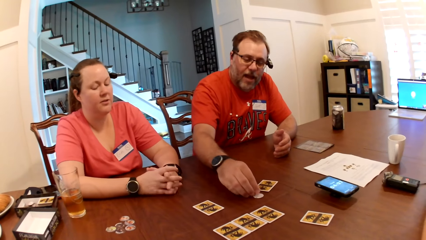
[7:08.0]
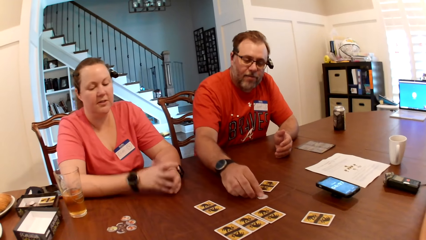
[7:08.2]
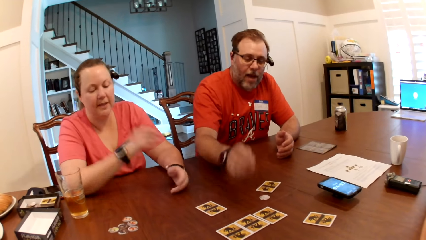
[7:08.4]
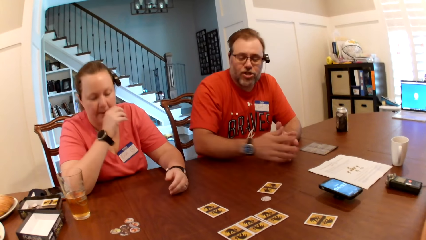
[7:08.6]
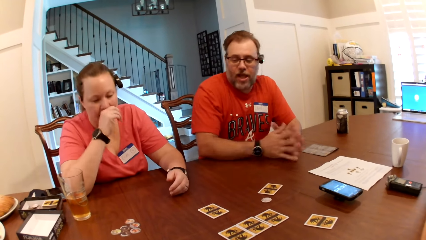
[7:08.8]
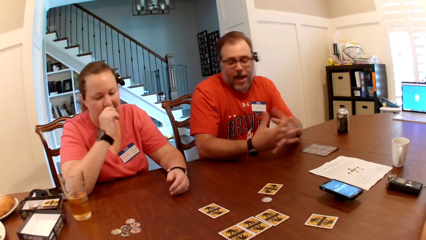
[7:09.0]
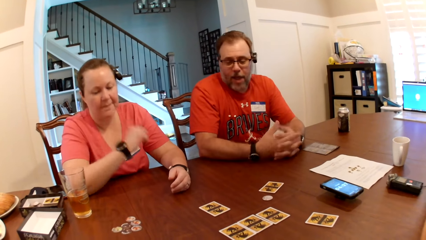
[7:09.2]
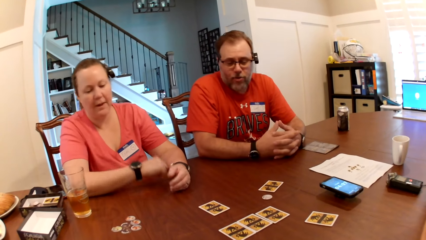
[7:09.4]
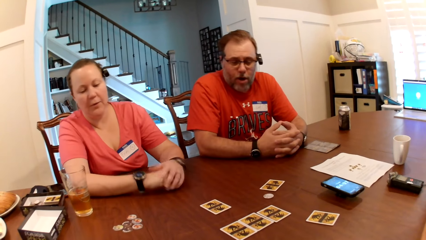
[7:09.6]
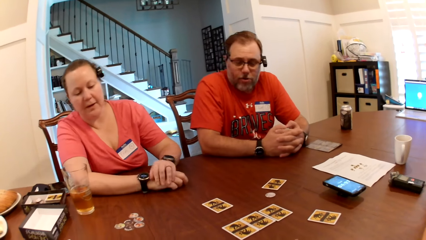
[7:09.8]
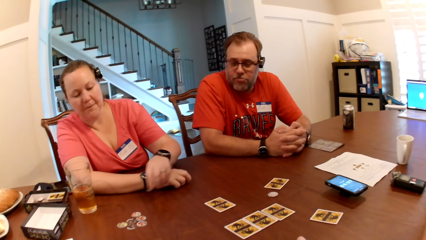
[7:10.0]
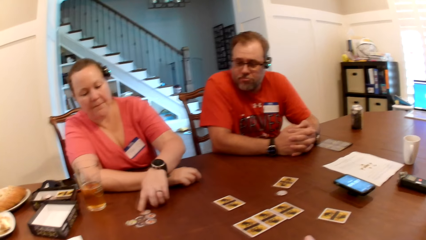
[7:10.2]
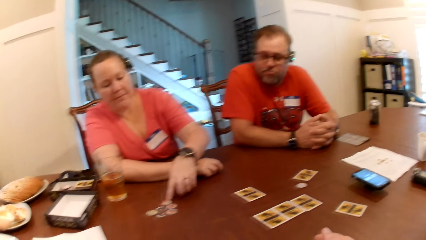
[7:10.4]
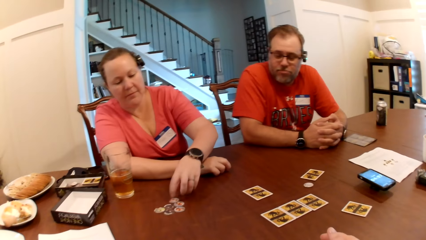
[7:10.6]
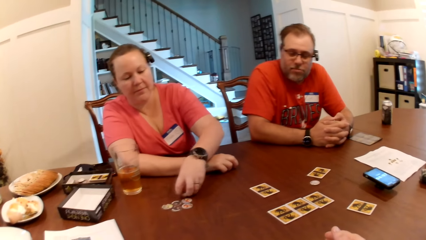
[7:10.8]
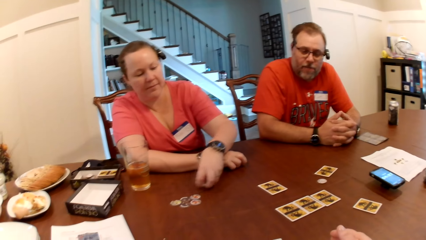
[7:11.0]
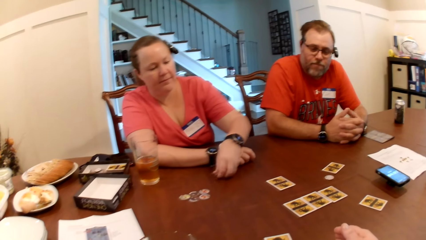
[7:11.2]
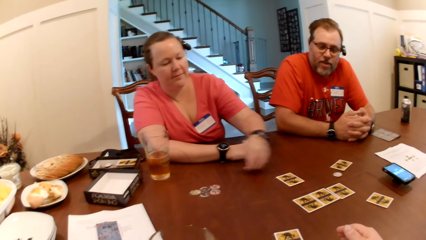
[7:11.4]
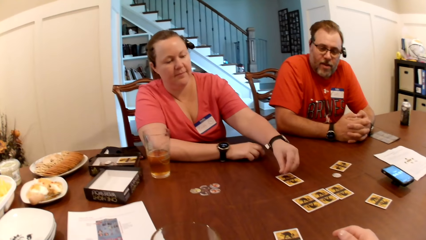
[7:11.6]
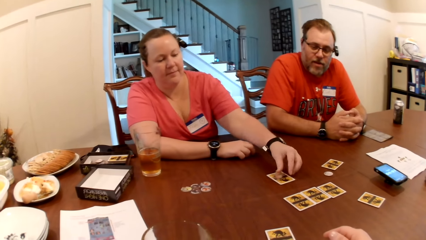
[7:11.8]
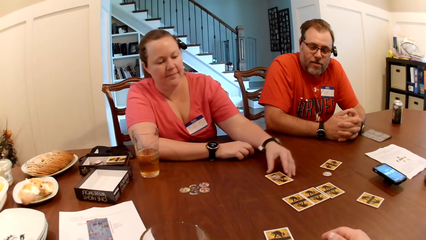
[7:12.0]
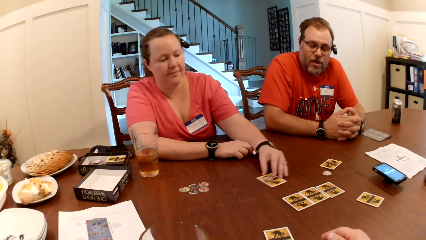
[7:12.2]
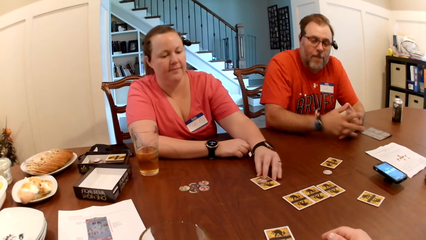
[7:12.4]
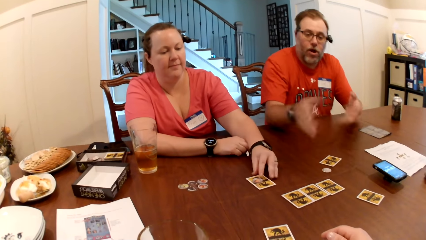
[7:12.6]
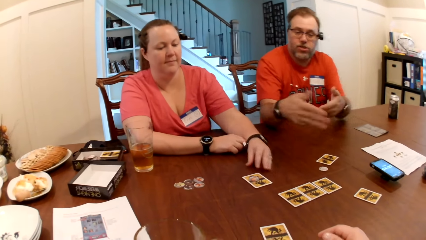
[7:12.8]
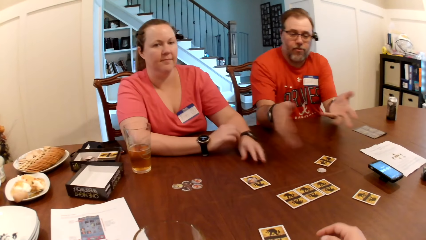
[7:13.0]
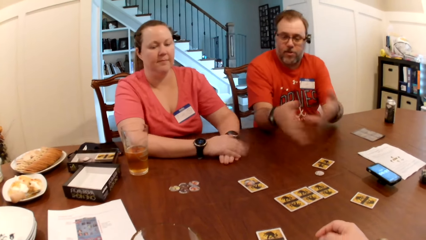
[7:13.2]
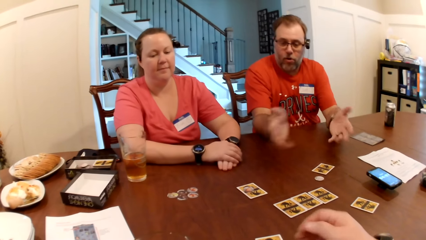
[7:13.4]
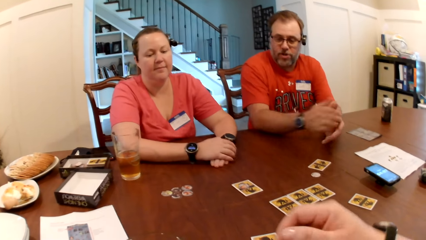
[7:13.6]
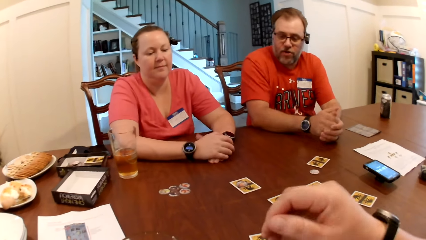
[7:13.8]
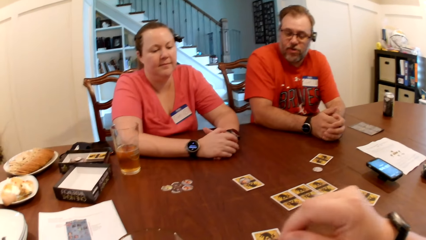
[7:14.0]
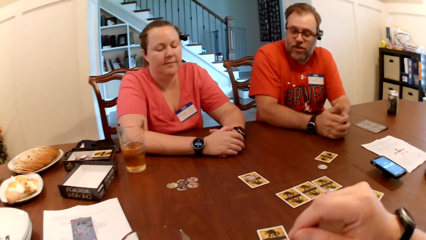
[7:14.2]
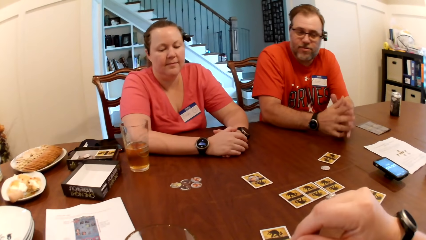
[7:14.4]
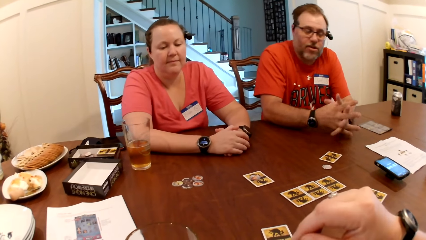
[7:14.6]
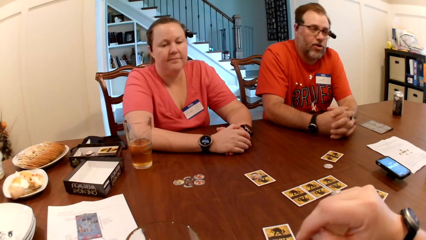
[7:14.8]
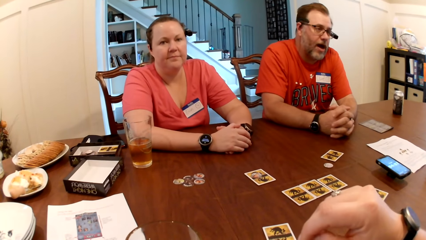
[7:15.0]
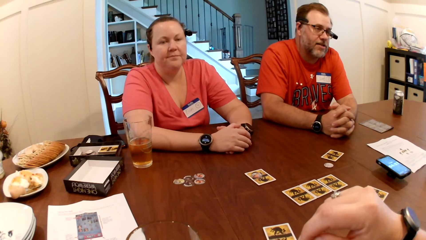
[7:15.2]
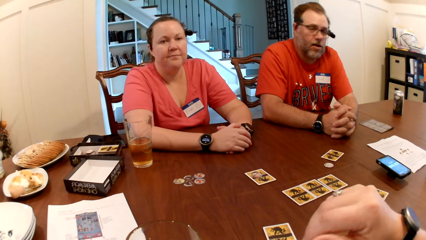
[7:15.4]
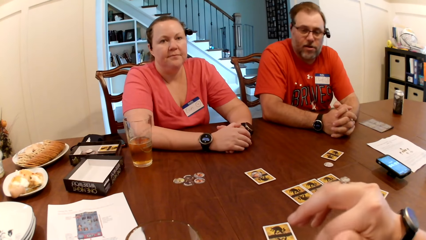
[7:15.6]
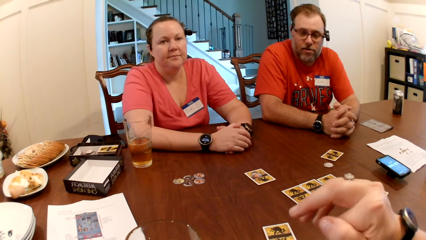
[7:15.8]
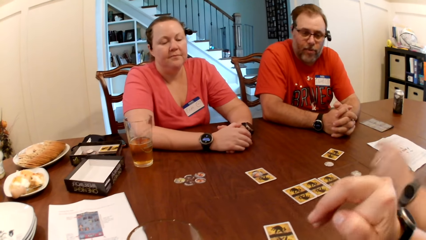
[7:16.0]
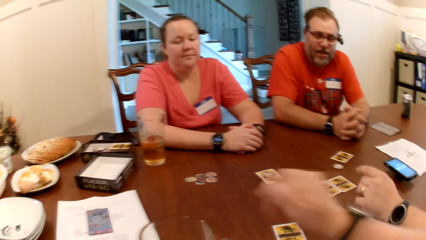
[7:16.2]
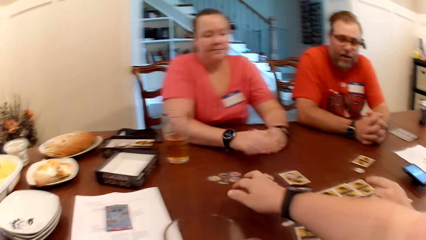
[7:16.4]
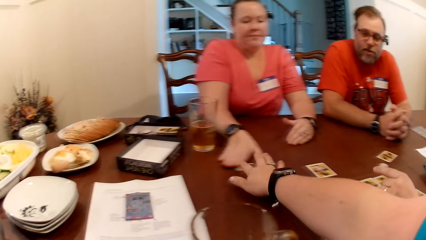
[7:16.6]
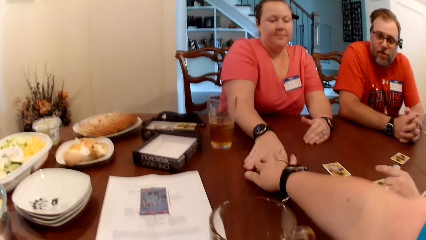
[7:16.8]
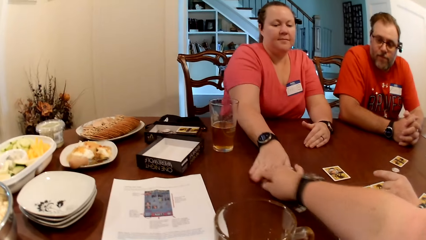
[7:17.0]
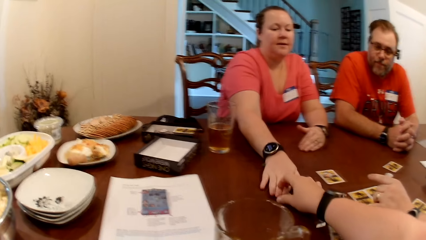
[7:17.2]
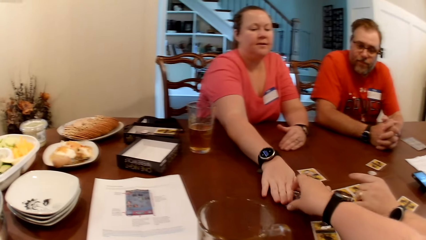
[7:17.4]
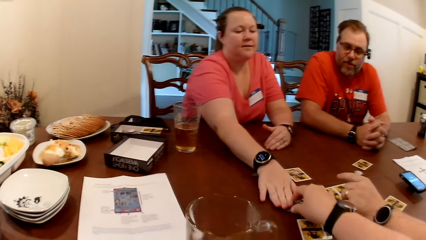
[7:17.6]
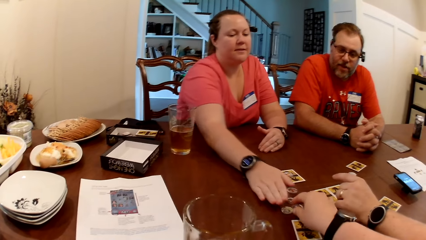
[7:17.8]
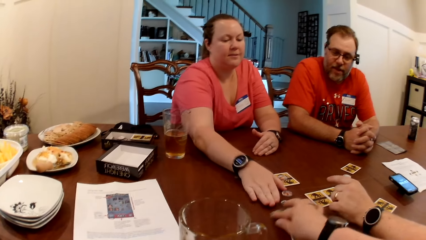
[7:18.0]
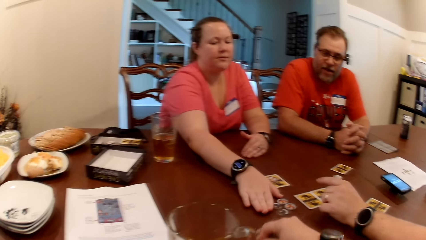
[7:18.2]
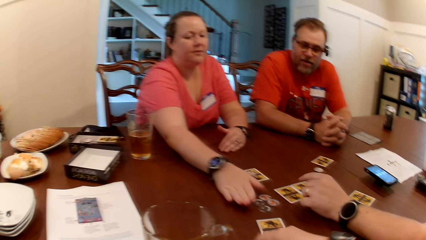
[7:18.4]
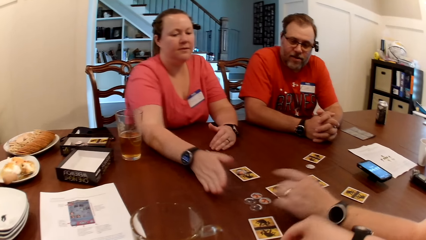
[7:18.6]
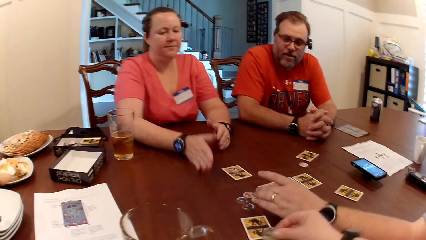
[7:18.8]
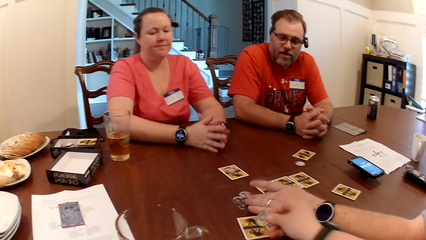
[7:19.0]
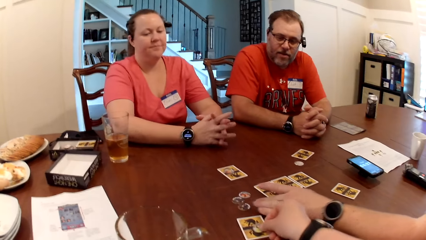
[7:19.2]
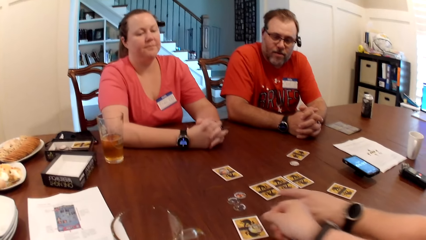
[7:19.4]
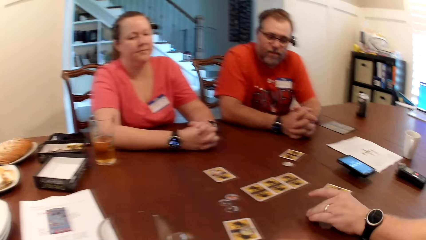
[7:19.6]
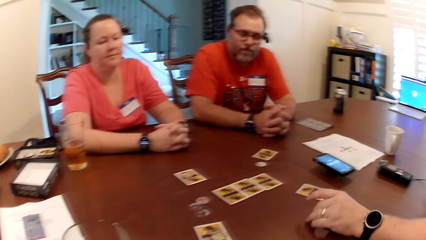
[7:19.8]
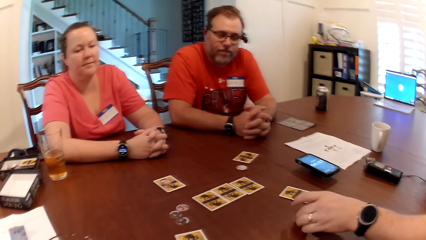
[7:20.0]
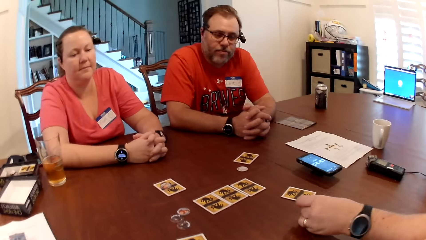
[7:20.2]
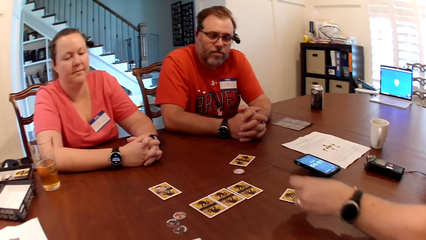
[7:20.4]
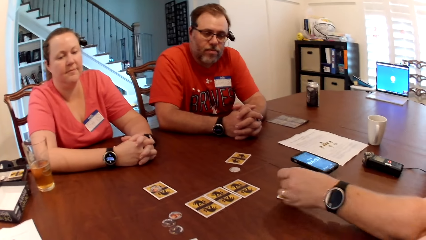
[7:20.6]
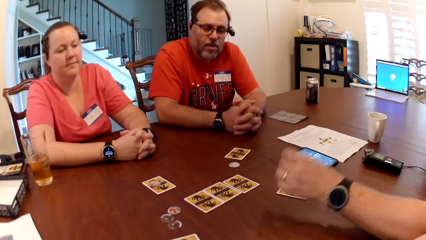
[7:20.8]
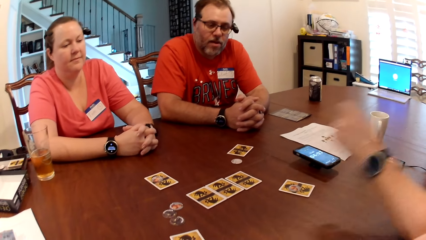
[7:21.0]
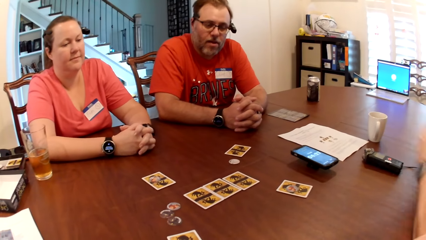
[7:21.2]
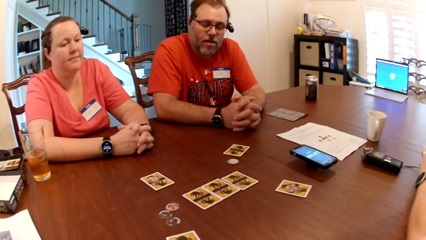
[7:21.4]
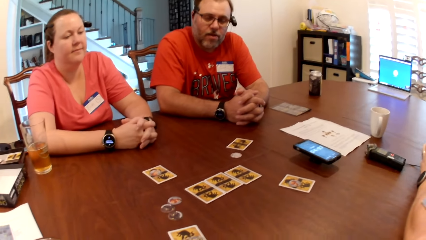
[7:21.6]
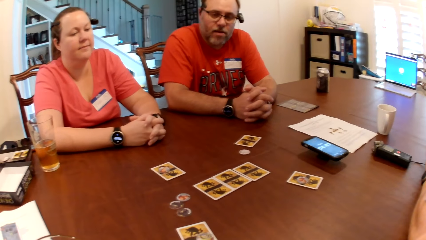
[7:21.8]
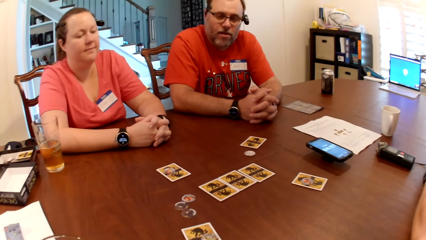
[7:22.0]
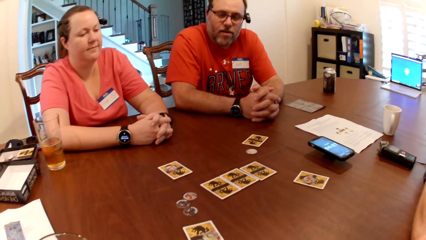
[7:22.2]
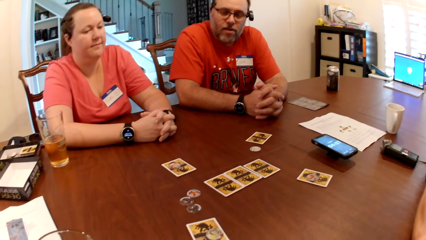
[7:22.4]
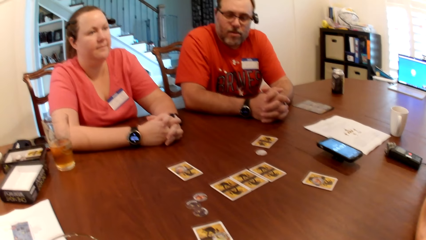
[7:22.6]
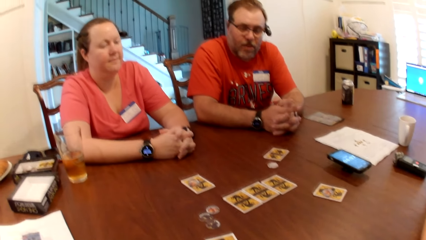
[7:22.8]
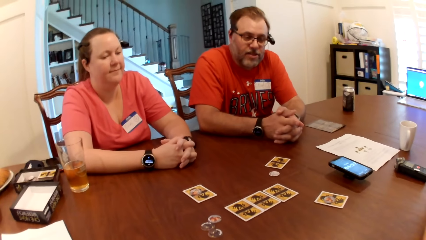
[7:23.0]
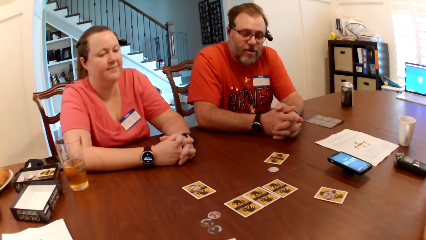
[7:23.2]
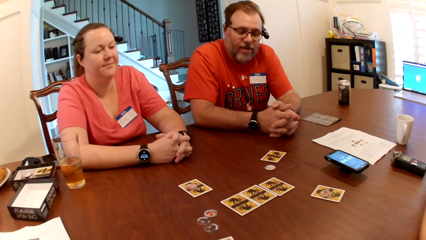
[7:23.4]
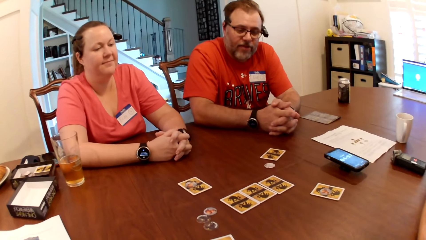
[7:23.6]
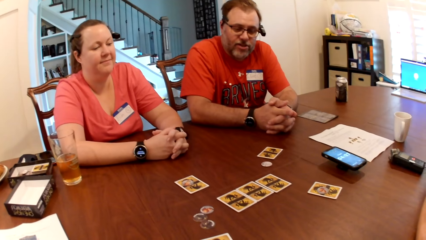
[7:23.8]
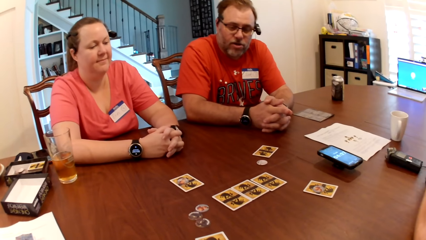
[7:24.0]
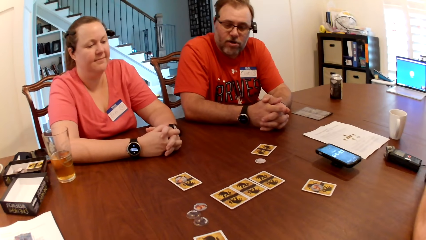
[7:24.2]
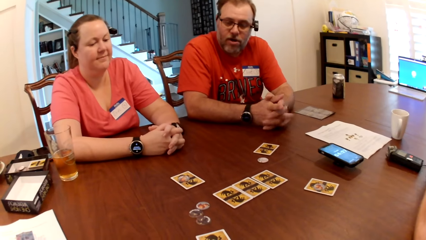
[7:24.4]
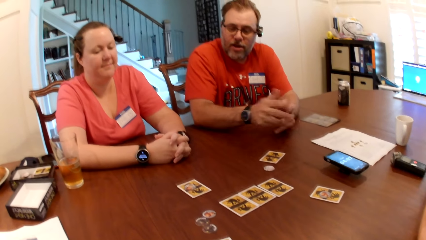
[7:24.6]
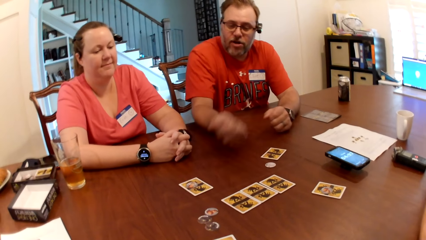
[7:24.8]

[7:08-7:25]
A woman puts the hand down on the table. A man drops the poker chip or coin on the table with his right hand and moves the poker chip on the table with his right hand. He removes the hand from the poker chip. The woman picks a poker chip from the table with her left hand, drops the poker chip on a card on the table with her right hand and moves the card with the poker chip on the table with her left hand. She removes the hand from the card. The camera wearer flaps the hands. The woman moves some poker chips across the table with her right hand. The camera wearer drags the poker chip on the table. She picks a poker chip from the table with her right hand and drops the poker chip on a card on the table with her right hand. The man picks a poker chip from the table with his left hand. The camera wearer removes the hand from the card. The man drops the poker chip on a card on the table with his right hand and removes the hand from the card.
